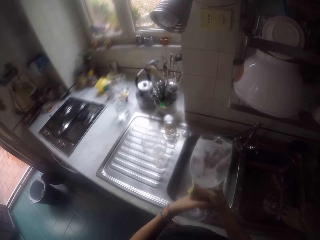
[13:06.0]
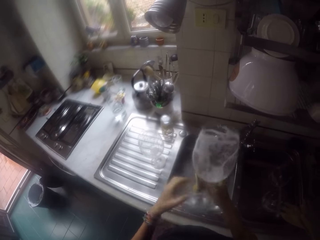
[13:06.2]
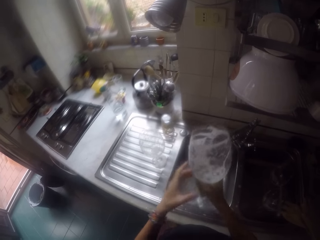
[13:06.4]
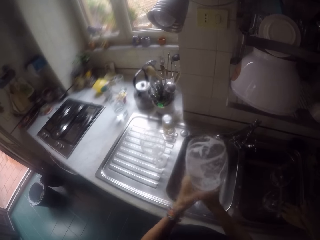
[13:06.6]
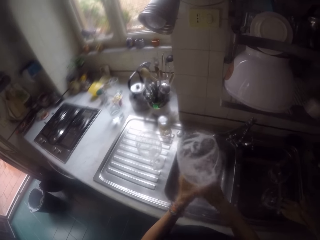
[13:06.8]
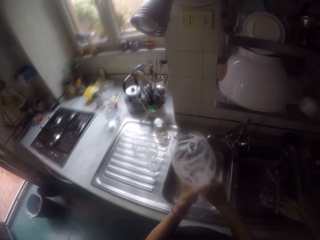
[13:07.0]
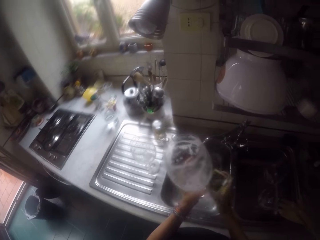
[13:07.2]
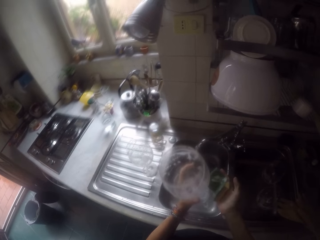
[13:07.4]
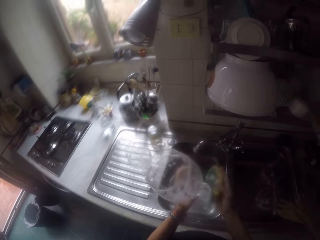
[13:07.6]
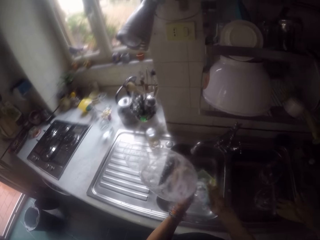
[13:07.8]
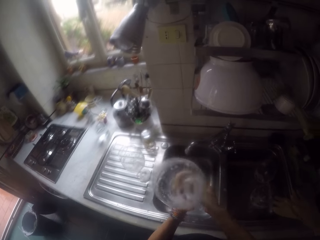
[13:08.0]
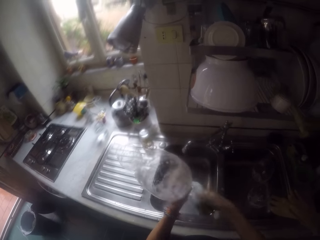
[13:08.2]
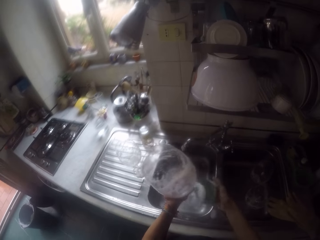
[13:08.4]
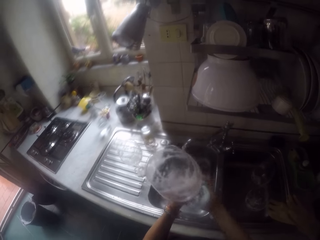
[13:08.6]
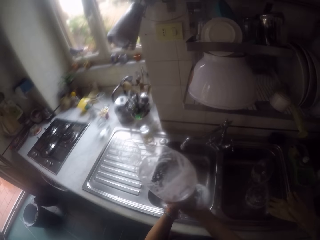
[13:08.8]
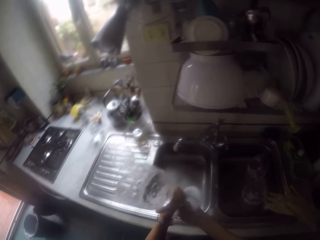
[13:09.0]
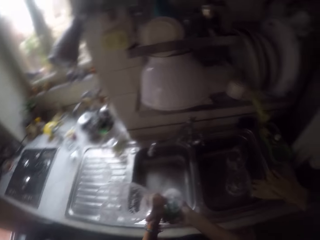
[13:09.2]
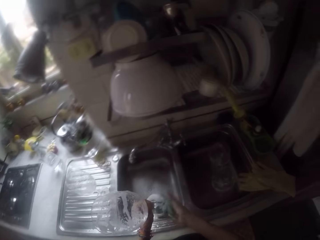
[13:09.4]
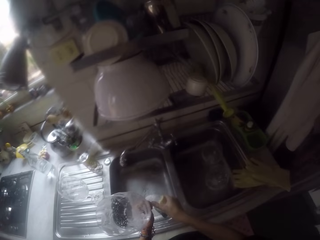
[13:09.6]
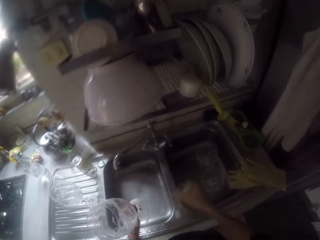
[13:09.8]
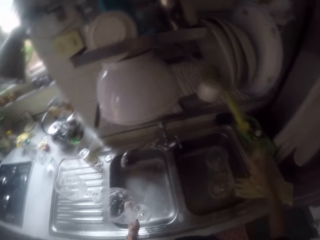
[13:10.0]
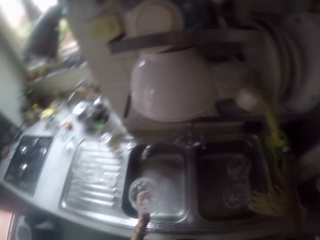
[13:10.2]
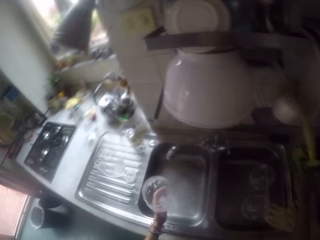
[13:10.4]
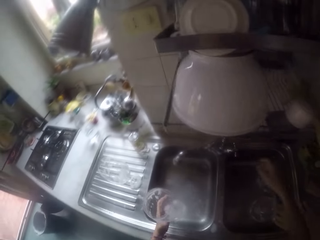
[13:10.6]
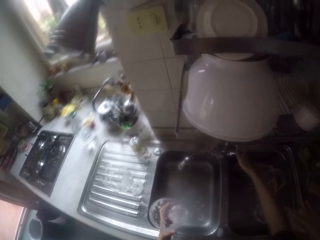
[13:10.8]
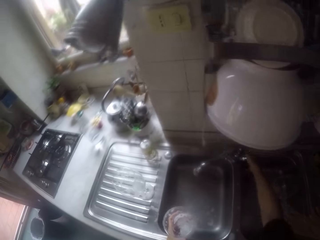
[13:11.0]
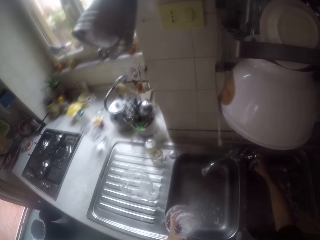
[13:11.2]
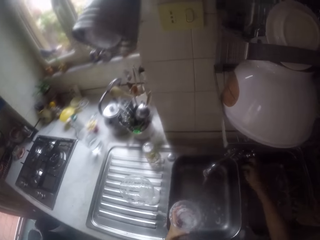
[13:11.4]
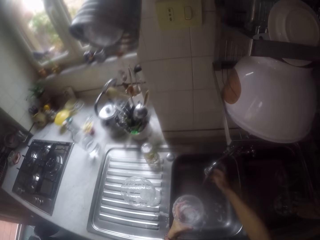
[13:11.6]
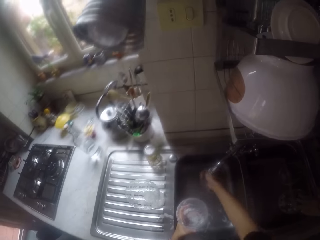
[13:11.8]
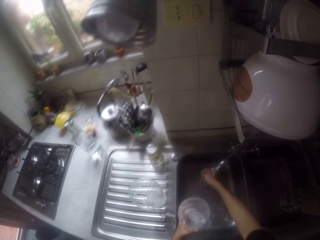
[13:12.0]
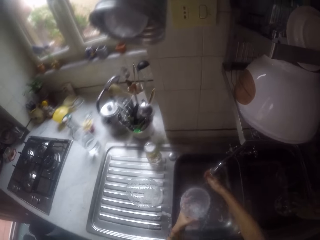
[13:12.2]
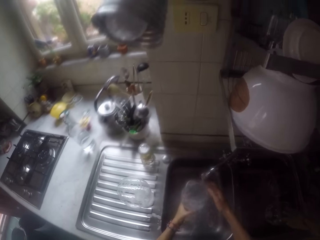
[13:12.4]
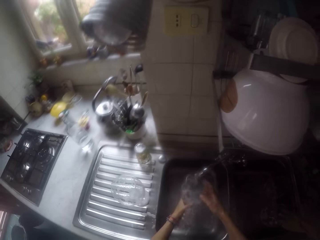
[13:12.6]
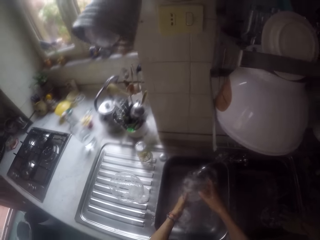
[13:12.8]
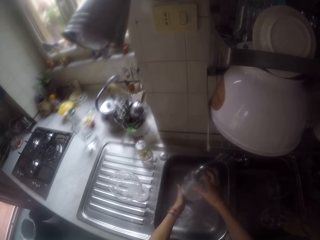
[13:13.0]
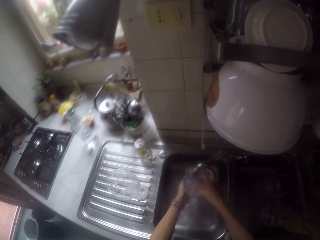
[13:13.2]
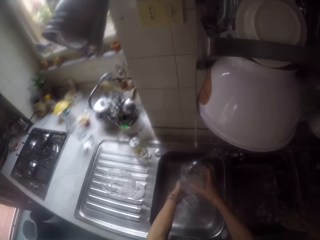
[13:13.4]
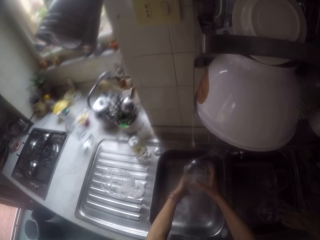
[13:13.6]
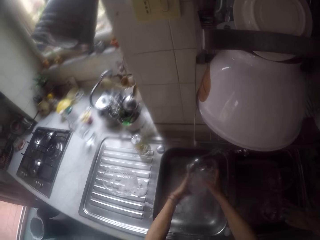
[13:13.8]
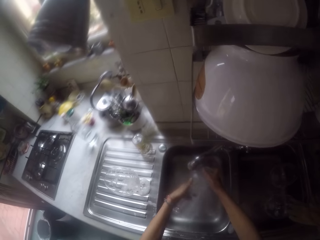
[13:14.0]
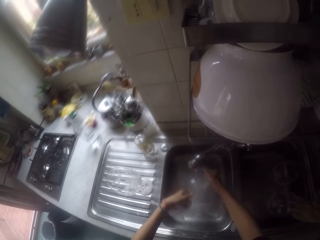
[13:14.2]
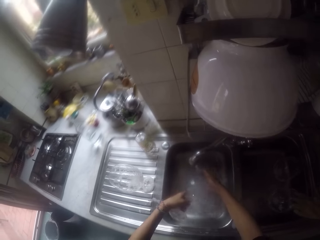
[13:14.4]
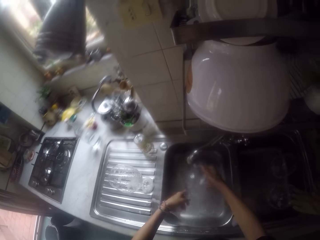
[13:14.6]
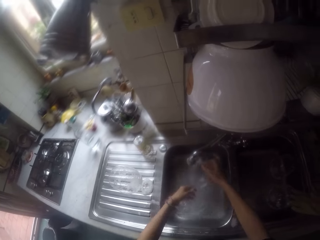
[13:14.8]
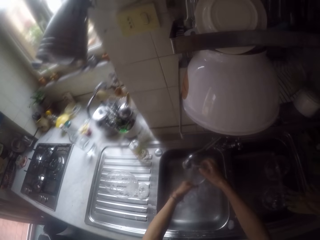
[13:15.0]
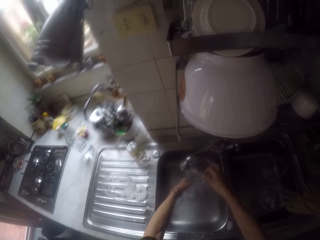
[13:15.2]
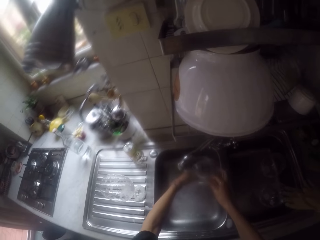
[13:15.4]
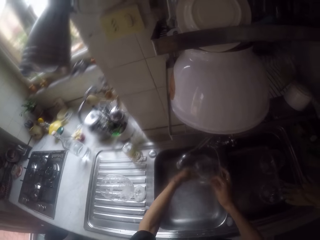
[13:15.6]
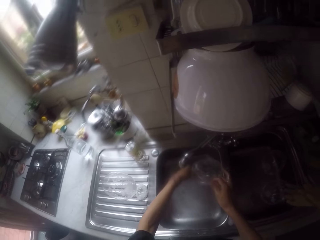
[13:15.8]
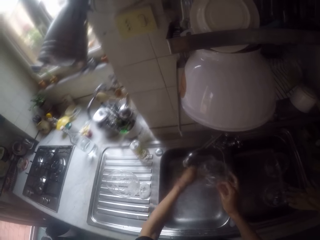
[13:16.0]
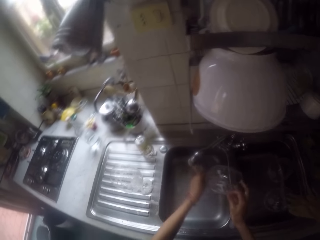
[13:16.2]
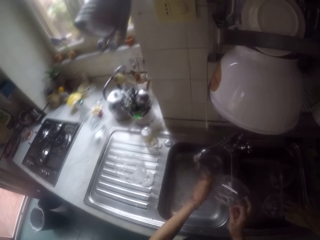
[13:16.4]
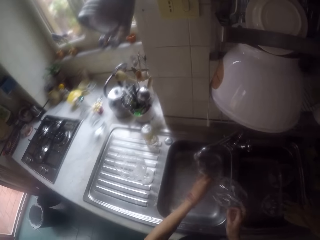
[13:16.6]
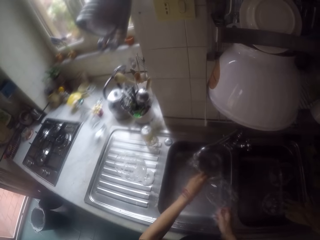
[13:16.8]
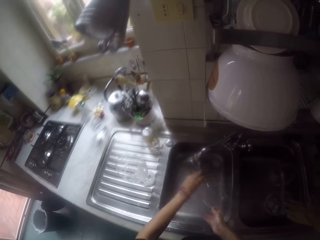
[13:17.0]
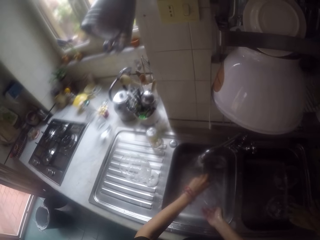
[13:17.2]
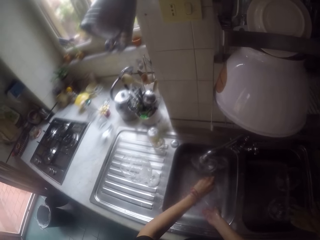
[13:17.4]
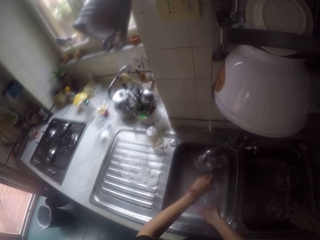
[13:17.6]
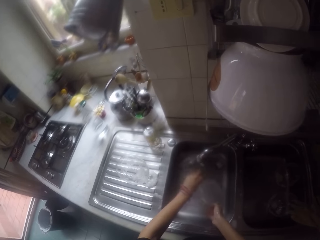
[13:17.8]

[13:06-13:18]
The camera wearer places the sponge on the sink. They turn on the tap. They rinse the glass with the tap water.

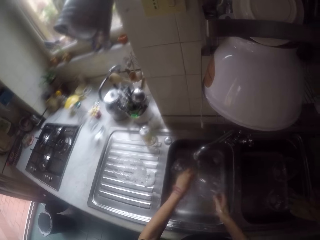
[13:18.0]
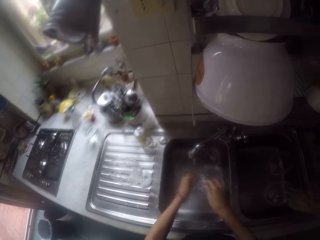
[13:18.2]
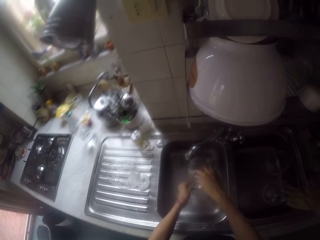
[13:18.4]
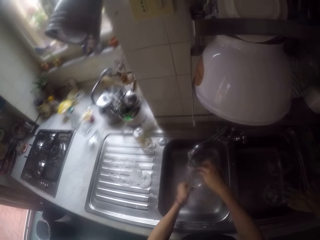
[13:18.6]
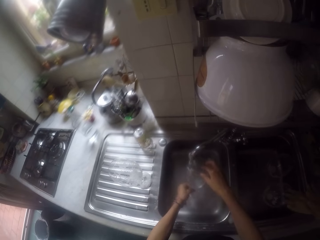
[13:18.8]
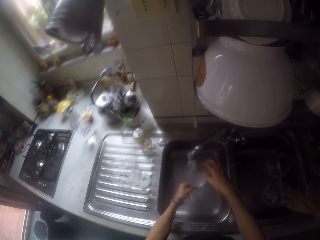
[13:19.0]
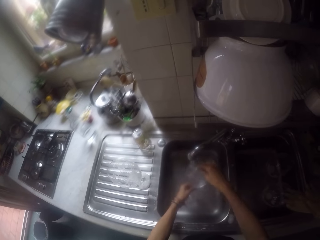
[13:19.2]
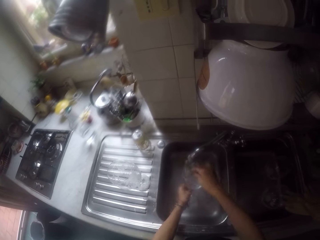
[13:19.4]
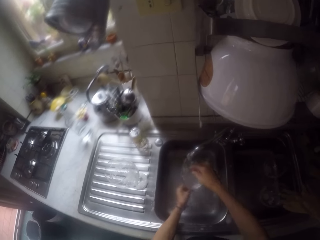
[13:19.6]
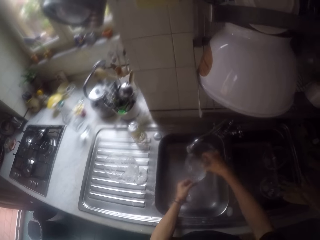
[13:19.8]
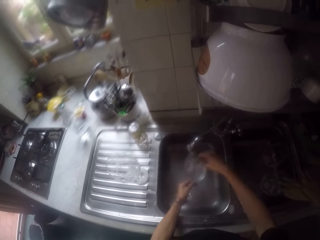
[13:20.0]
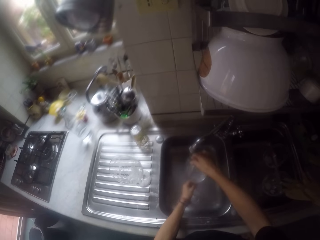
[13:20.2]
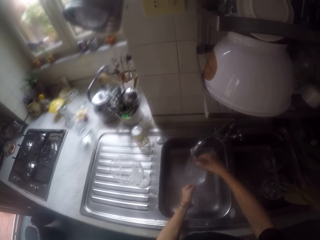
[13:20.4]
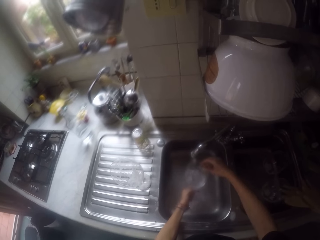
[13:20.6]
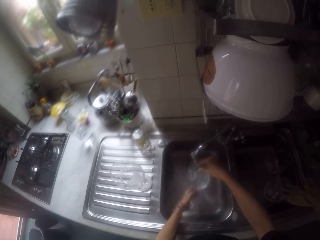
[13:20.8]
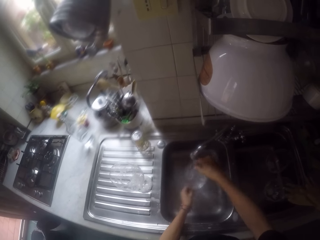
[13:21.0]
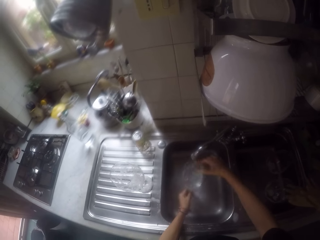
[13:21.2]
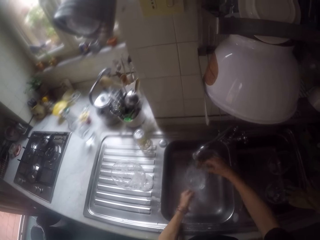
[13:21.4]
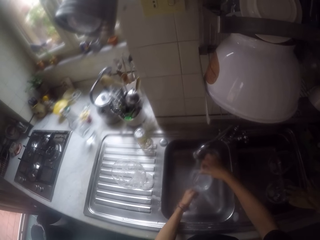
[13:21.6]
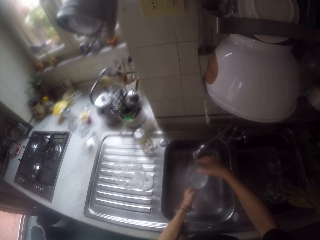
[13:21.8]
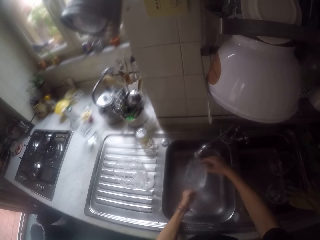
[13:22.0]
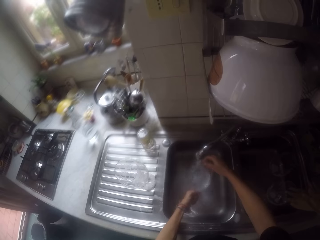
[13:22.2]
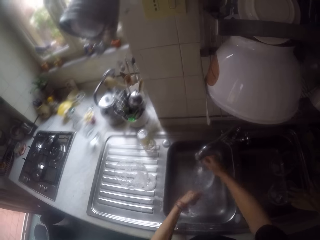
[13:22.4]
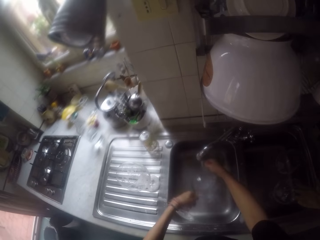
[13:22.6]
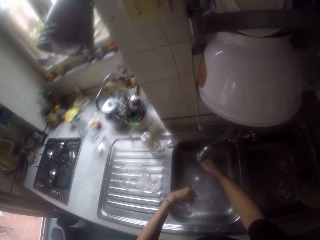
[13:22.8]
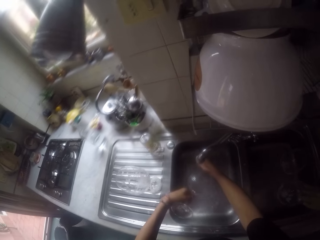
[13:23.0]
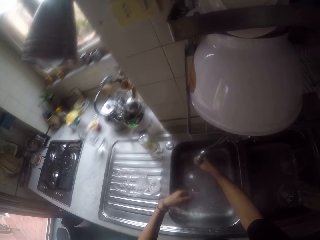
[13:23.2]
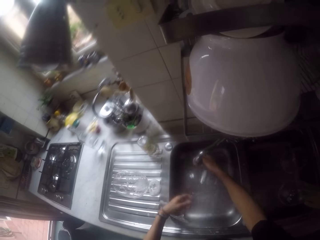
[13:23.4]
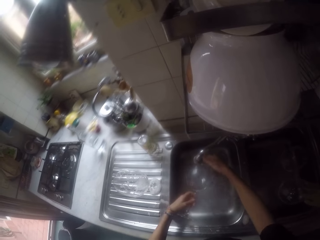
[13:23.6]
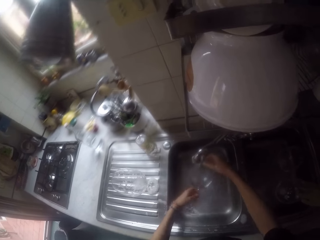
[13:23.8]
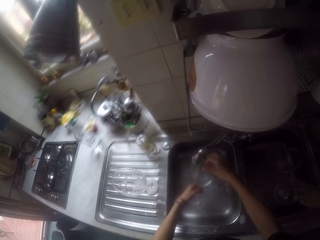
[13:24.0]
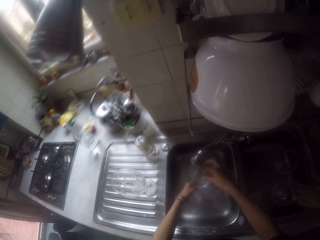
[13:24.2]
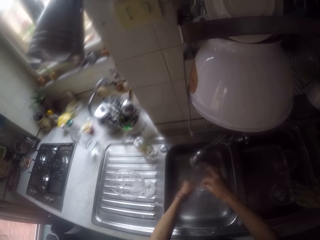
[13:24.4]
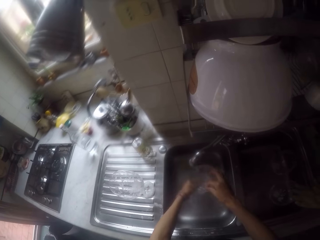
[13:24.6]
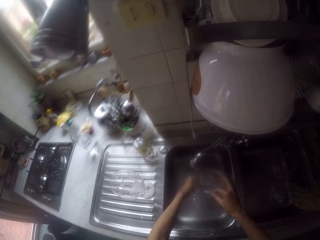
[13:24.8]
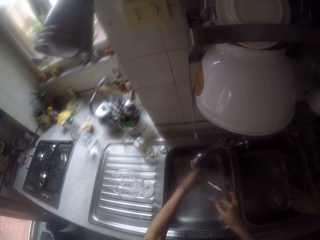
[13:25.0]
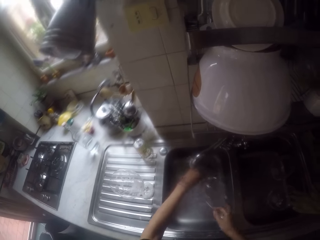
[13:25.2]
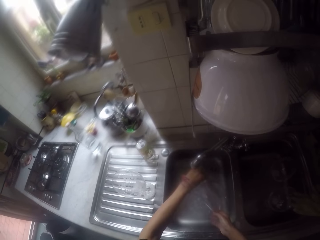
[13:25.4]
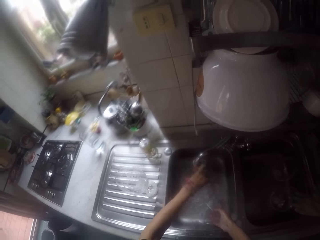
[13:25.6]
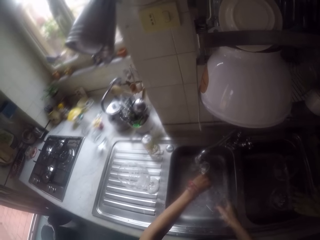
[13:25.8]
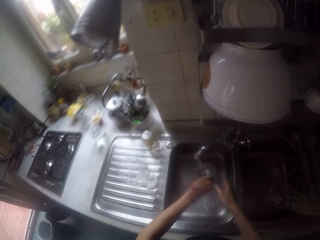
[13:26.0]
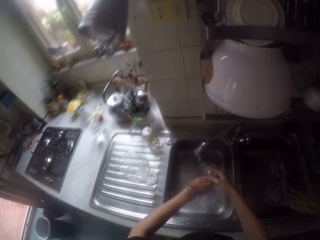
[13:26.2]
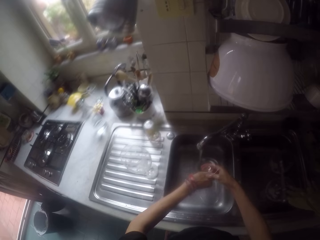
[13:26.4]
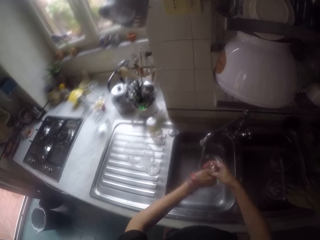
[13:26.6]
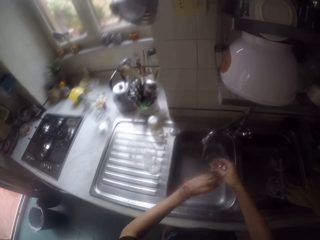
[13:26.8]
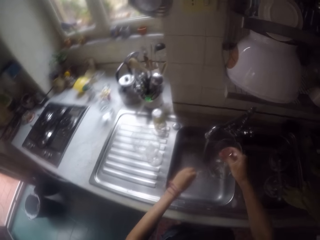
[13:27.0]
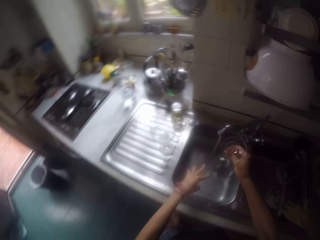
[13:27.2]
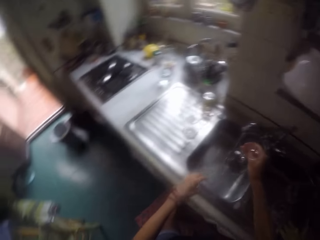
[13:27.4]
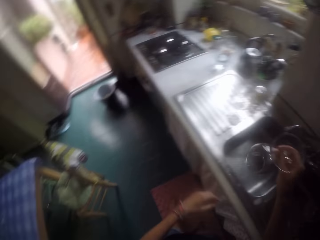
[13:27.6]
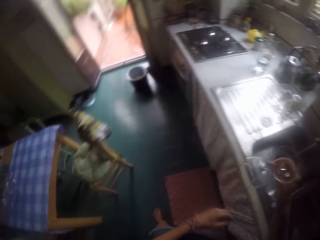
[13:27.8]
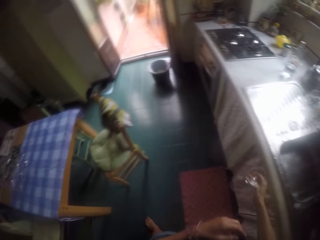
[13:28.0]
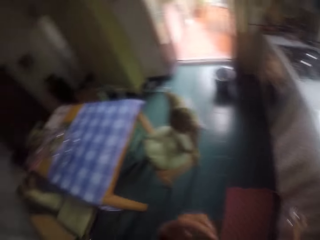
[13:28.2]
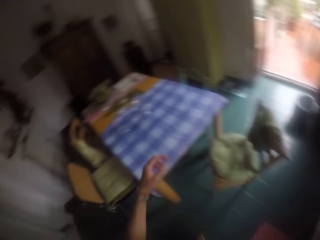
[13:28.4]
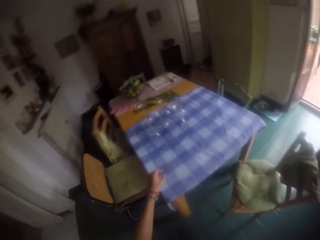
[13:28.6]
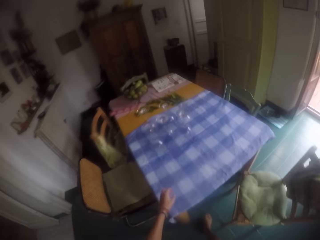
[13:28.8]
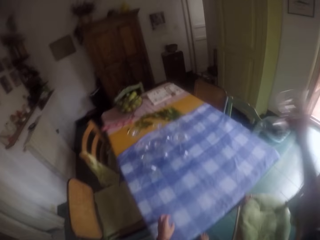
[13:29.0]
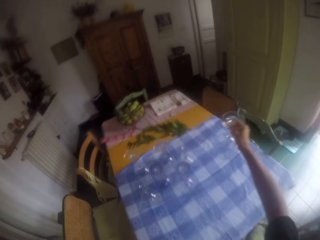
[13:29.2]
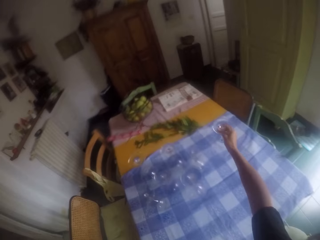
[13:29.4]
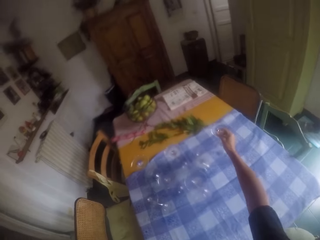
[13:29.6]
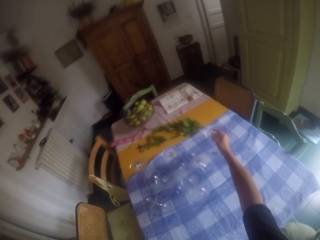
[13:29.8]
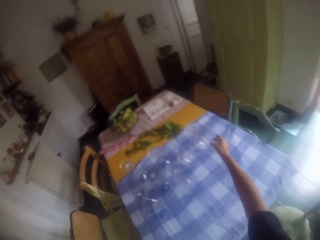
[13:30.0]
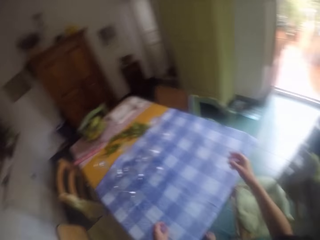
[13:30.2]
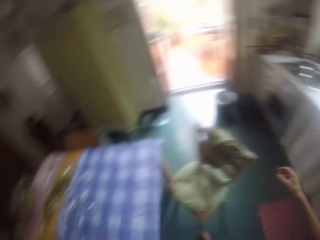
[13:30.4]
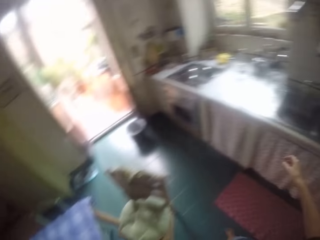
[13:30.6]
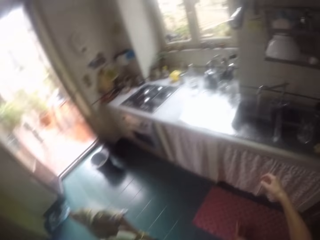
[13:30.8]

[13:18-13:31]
The camera wearer places the glass on the table.
